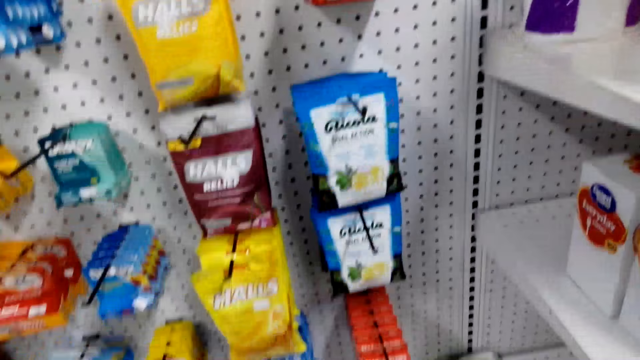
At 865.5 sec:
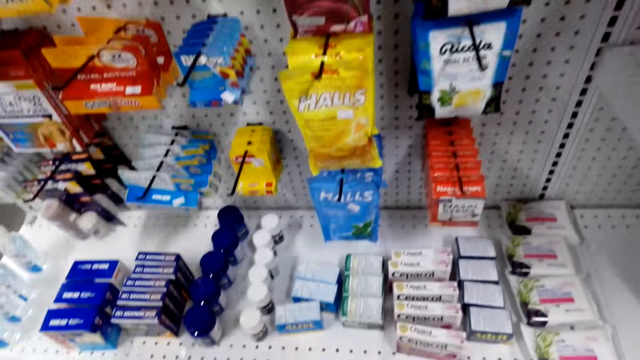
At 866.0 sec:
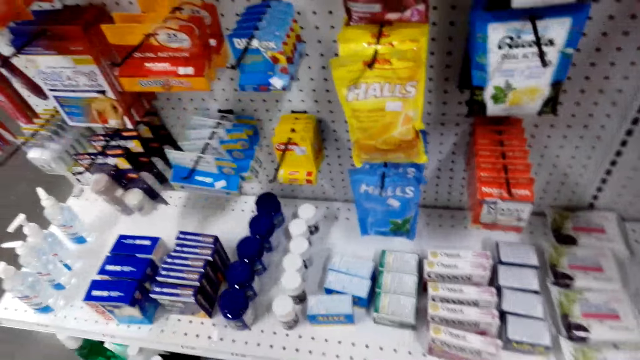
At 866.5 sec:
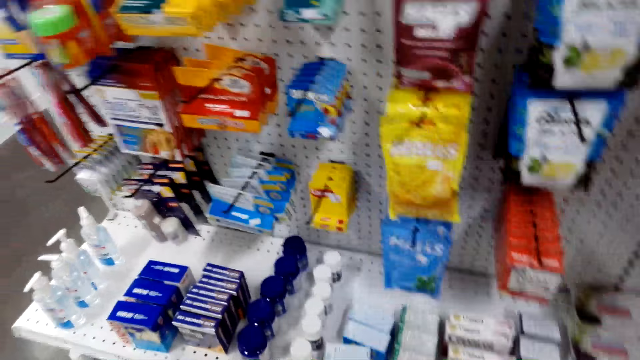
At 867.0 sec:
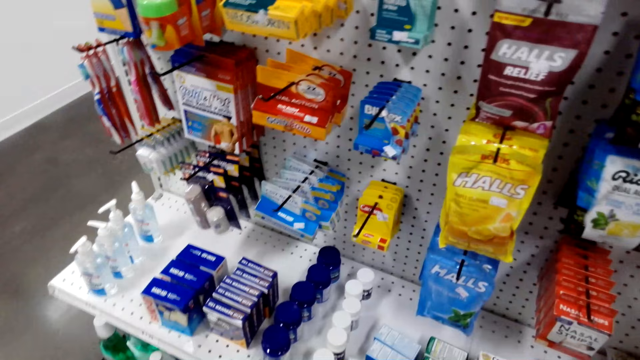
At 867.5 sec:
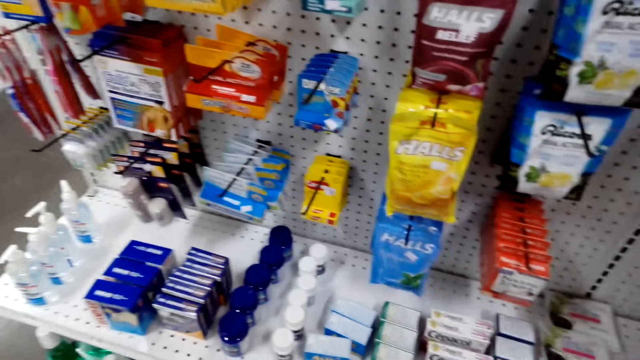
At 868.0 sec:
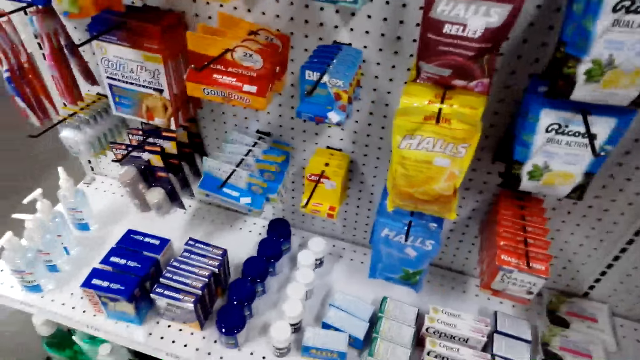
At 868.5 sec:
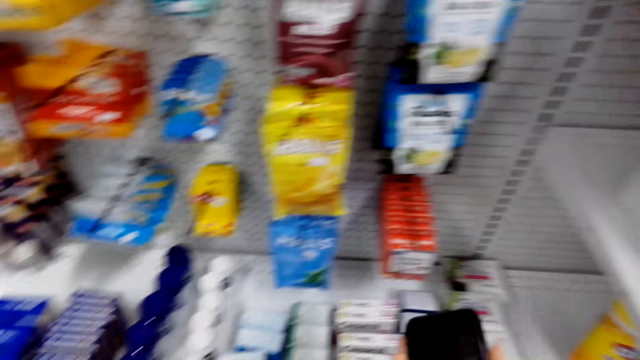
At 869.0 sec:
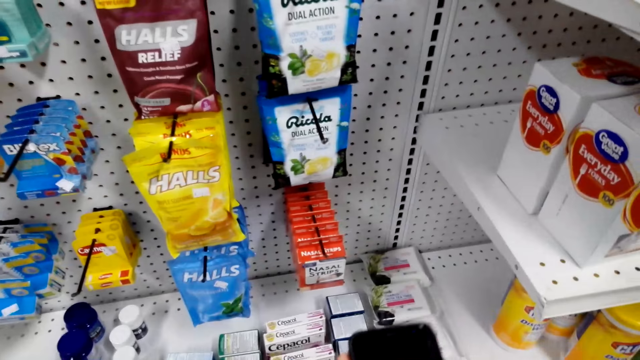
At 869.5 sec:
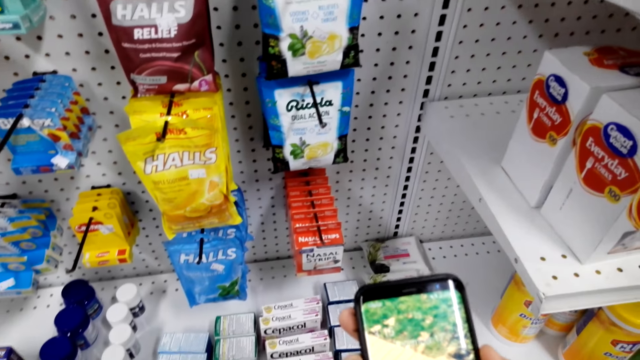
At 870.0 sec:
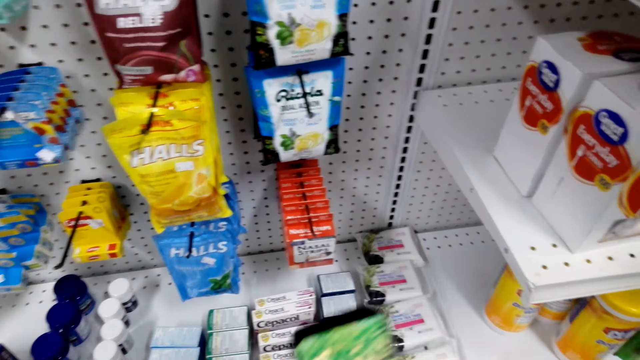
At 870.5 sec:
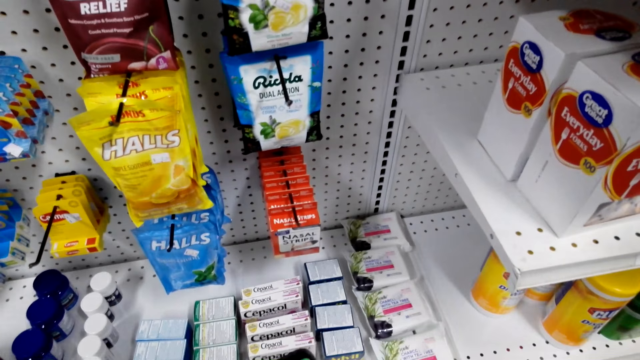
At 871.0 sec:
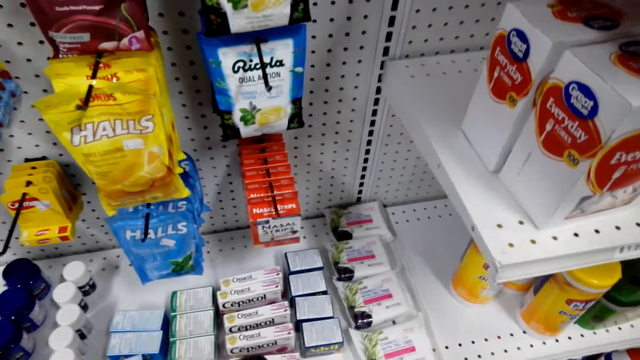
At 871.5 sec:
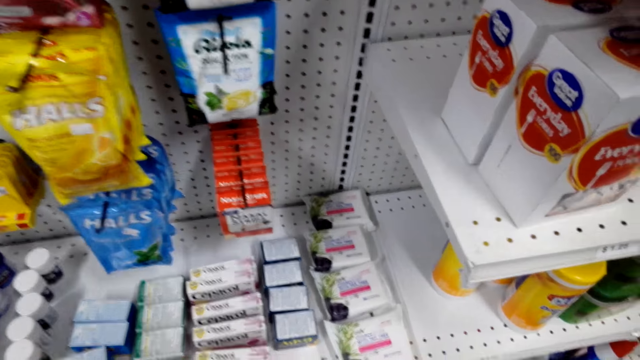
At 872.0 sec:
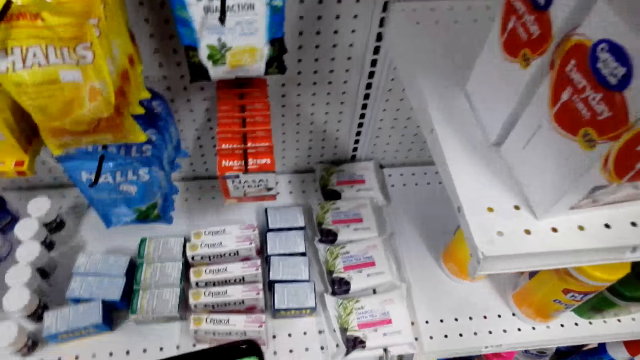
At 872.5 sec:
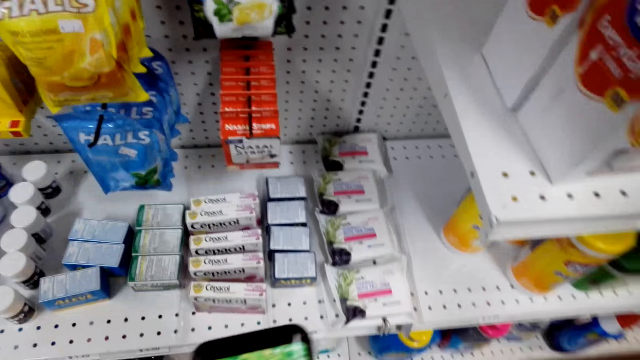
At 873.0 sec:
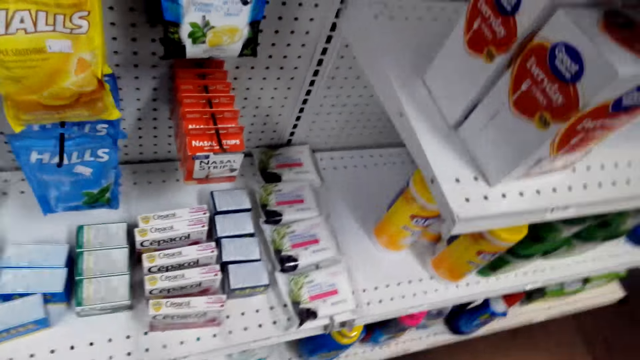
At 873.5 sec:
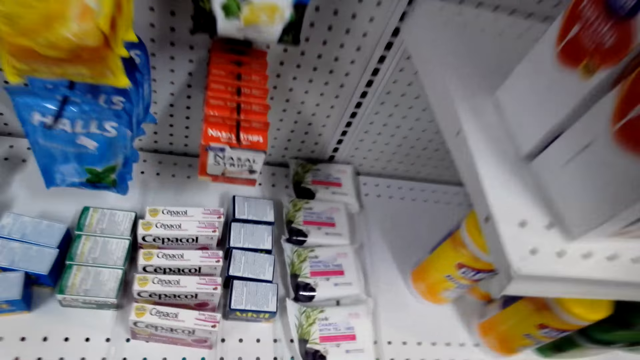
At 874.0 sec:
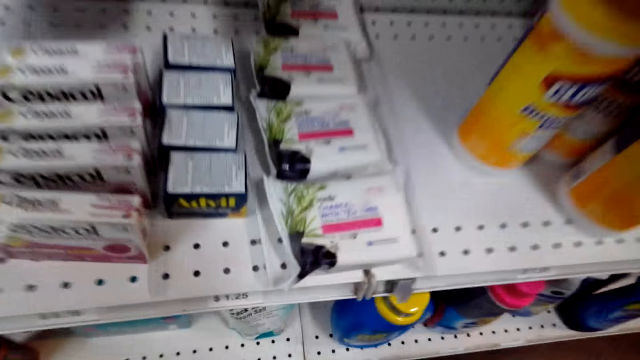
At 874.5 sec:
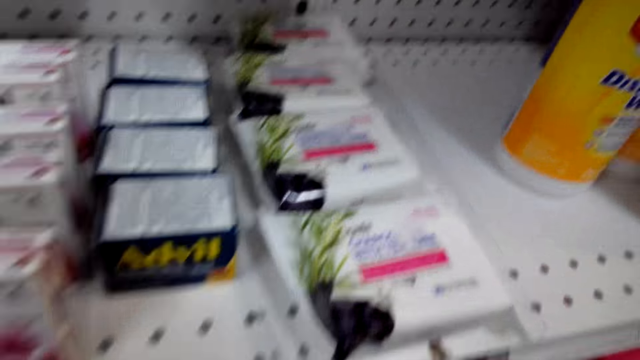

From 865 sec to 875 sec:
The camera wearer looks at the products. They operate a phone. They walk in the room.

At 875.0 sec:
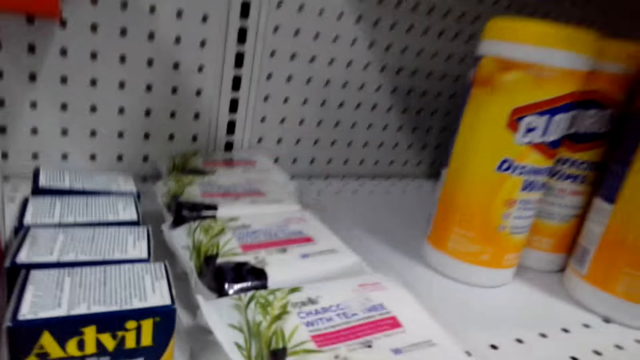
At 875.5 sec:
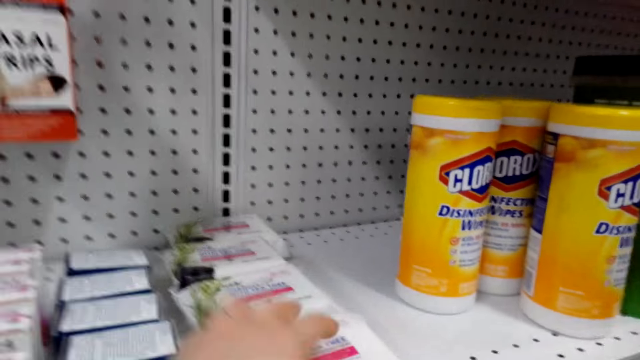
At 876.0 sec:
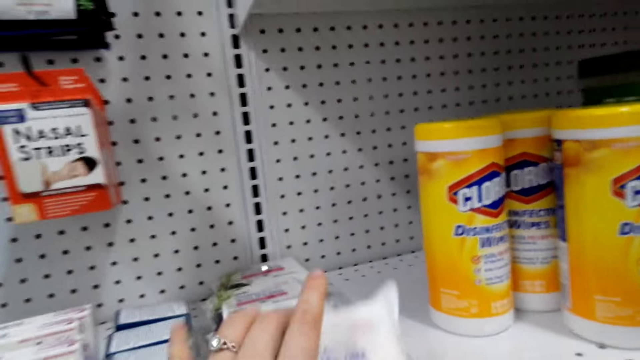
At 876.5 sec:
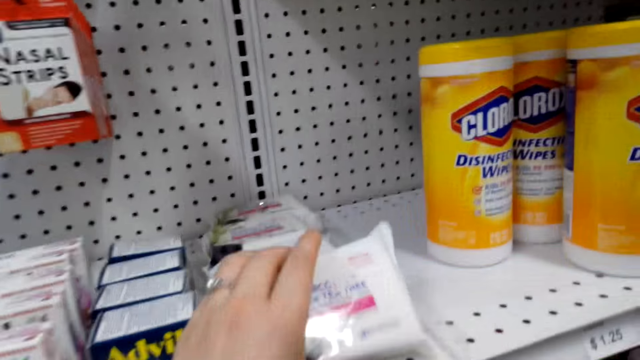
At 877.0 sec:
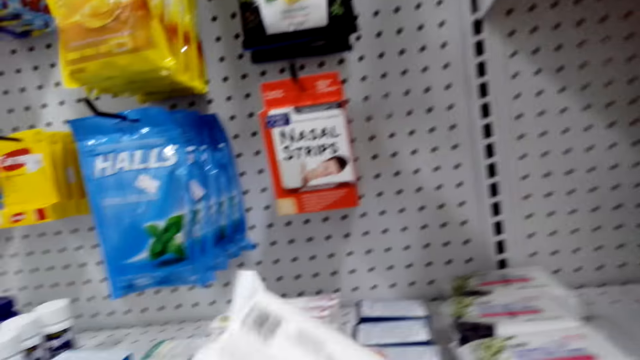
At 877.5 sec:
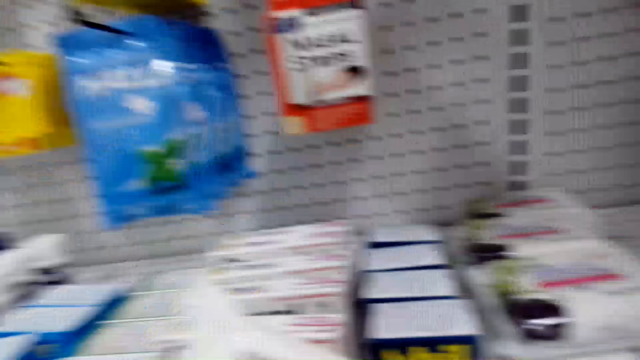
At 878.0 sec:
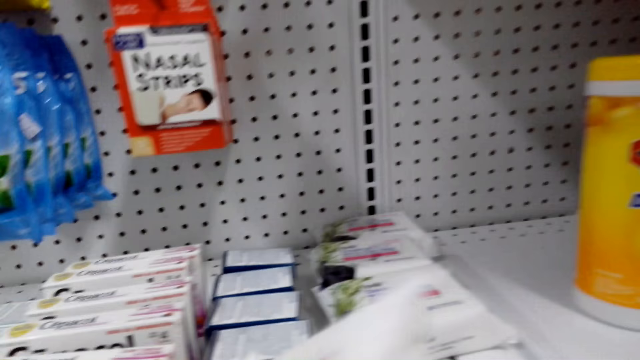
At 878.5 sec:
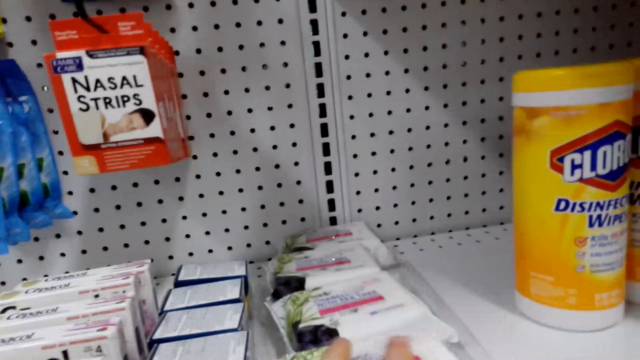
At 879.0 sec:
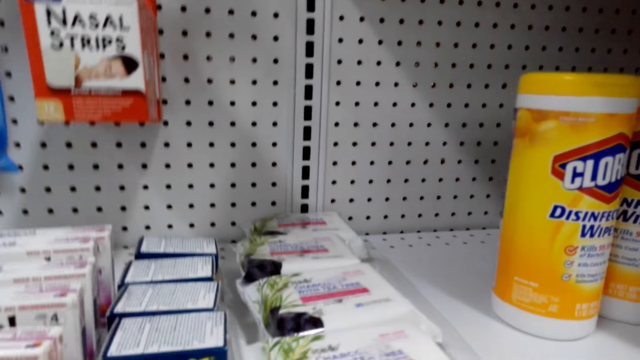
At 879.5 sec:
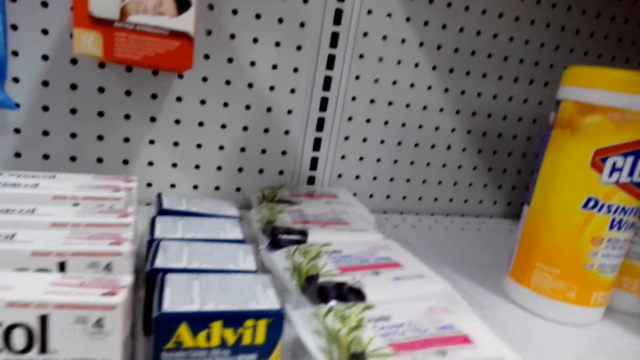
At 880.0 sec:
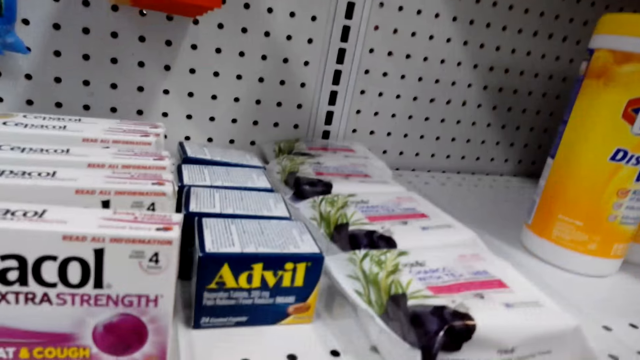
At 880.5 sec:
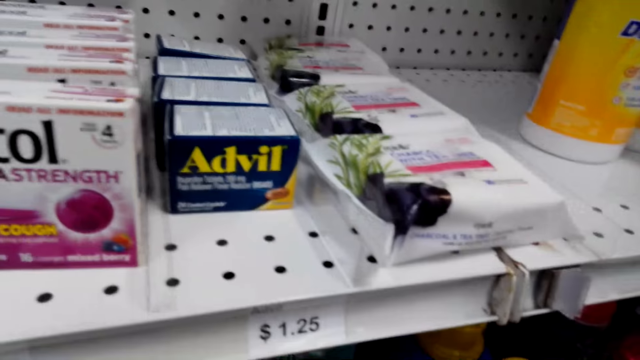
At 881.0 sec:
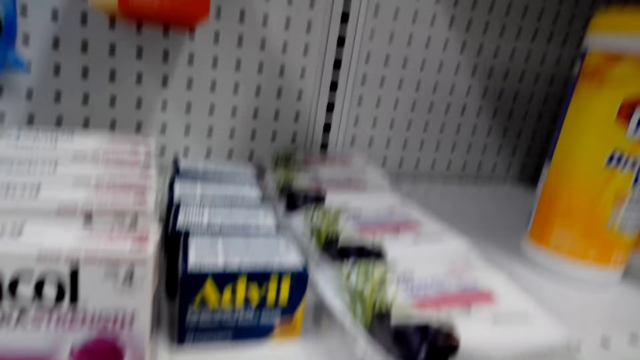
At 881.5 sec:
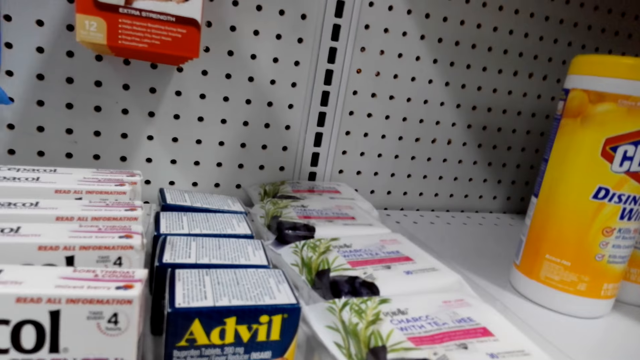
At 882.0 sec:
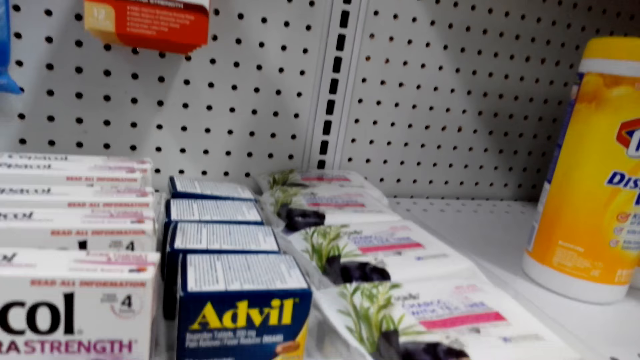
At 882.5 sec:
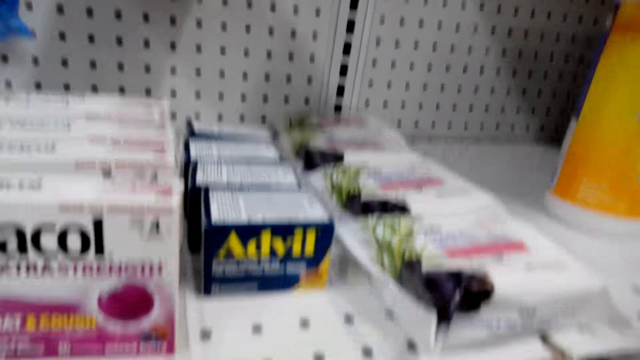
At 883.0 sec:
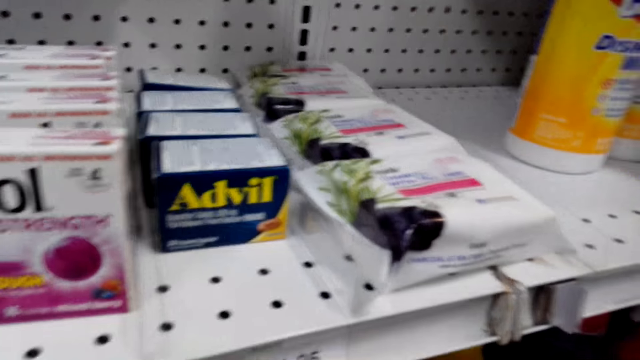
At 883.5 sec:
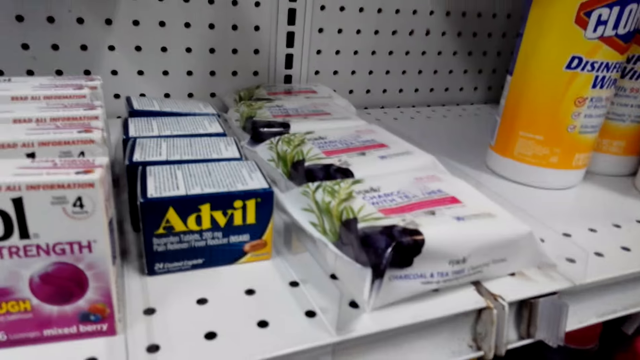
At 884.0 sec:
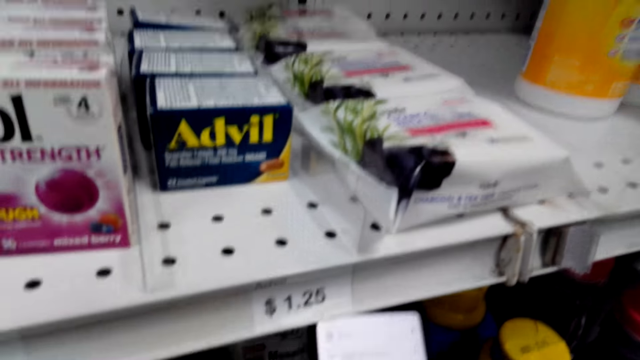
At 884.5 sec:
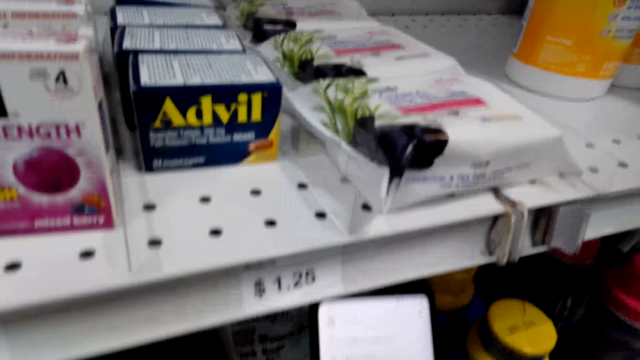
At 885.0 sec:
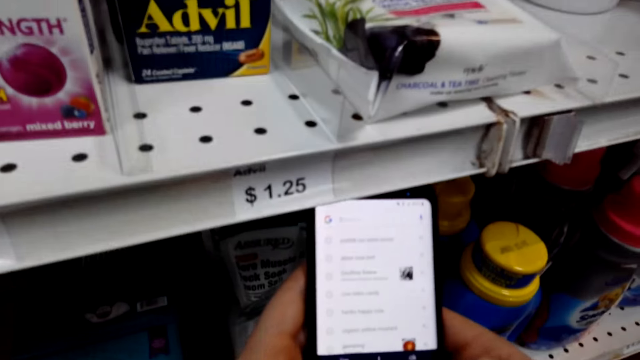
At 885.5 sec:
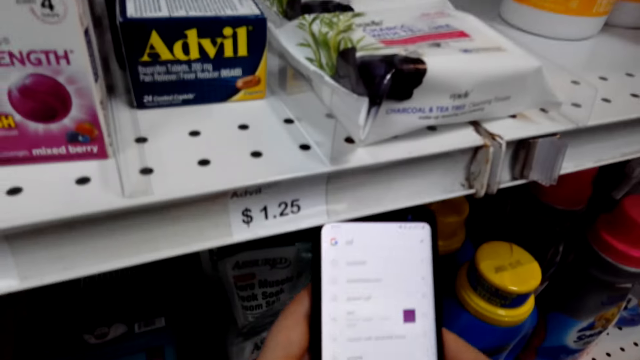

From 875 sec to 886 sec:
The camera wearer holds an item on the shelf. They pick something. They put the item on the shelf. They operate a phone.
